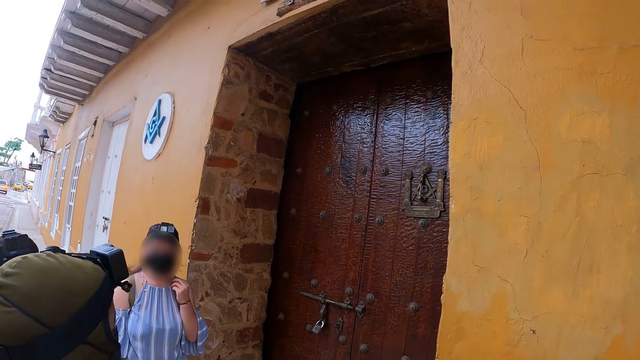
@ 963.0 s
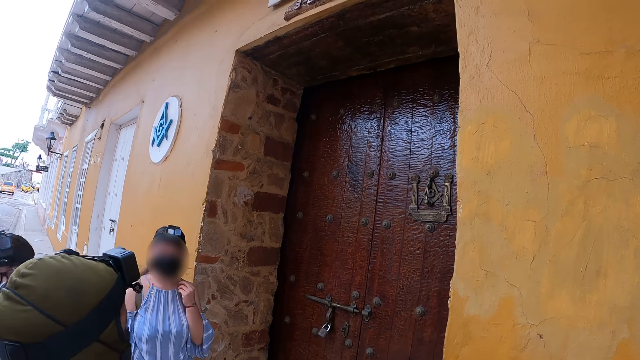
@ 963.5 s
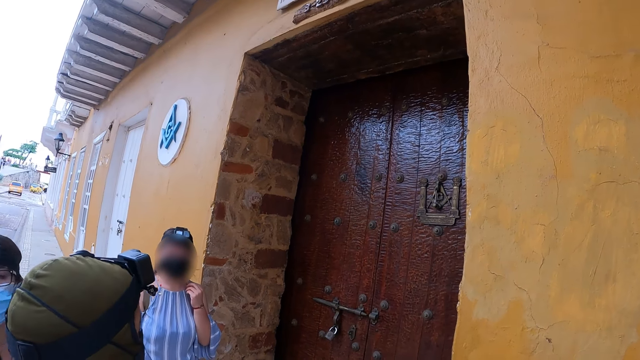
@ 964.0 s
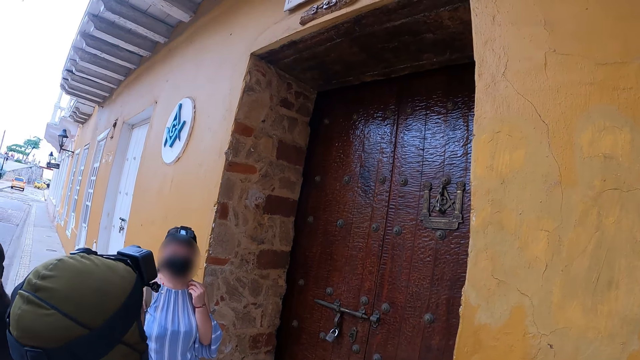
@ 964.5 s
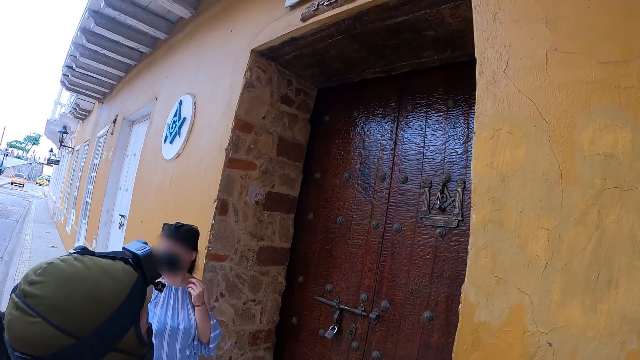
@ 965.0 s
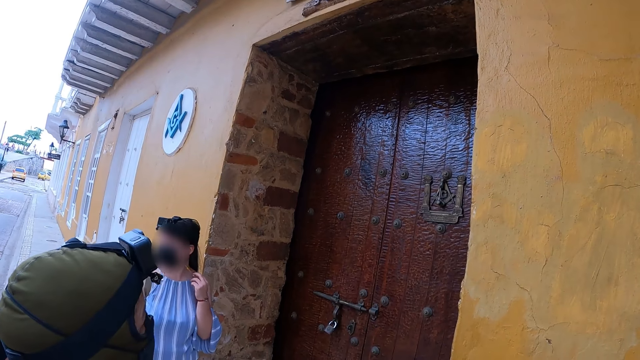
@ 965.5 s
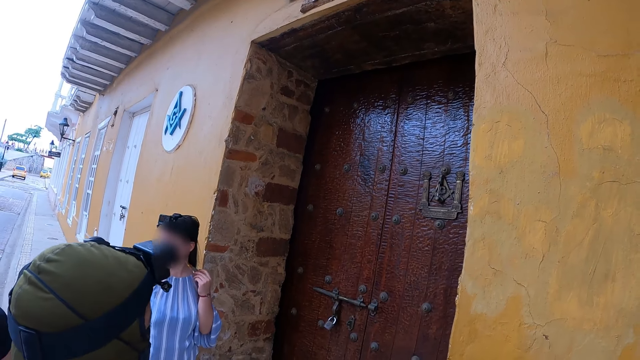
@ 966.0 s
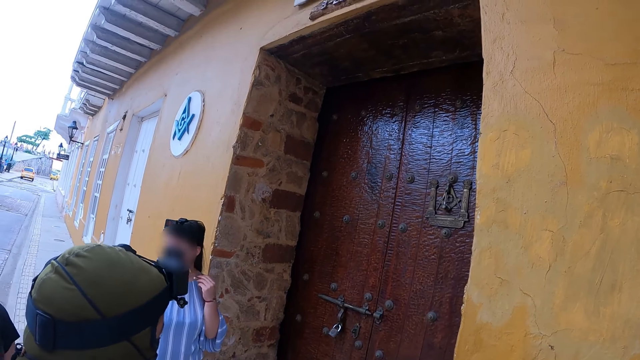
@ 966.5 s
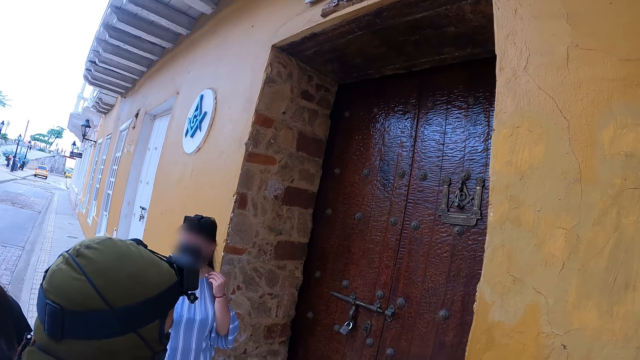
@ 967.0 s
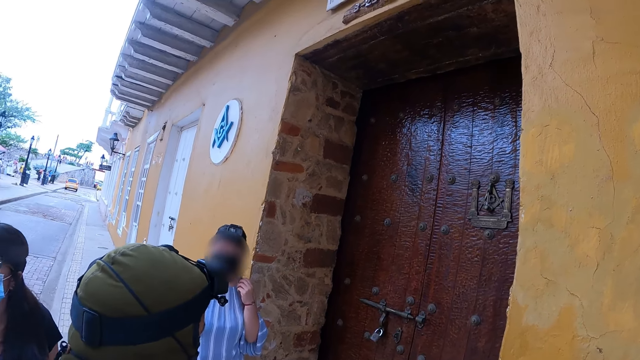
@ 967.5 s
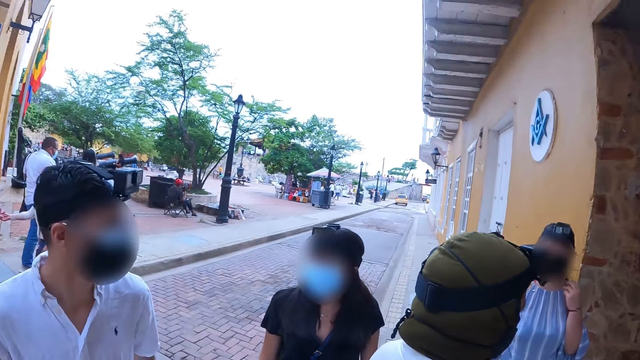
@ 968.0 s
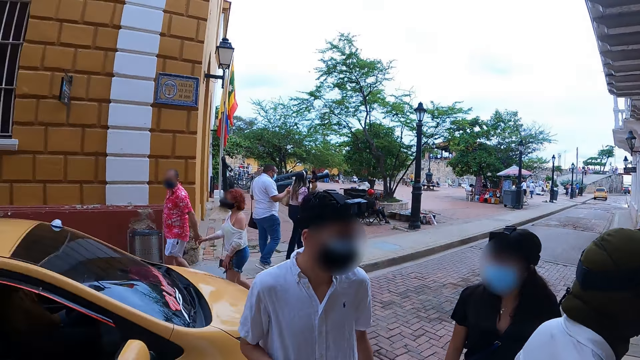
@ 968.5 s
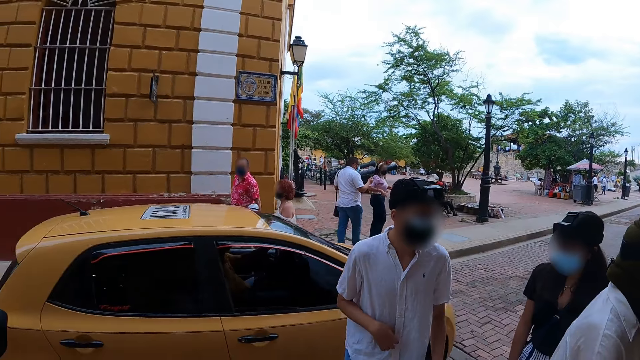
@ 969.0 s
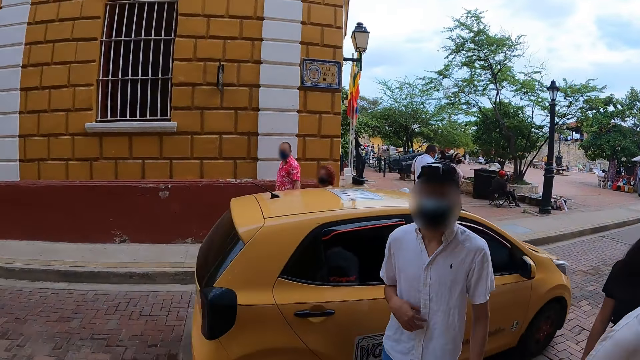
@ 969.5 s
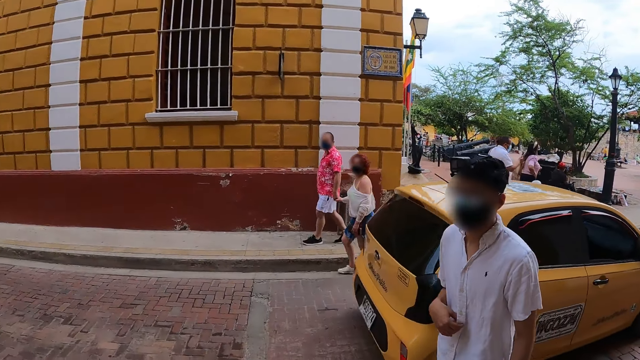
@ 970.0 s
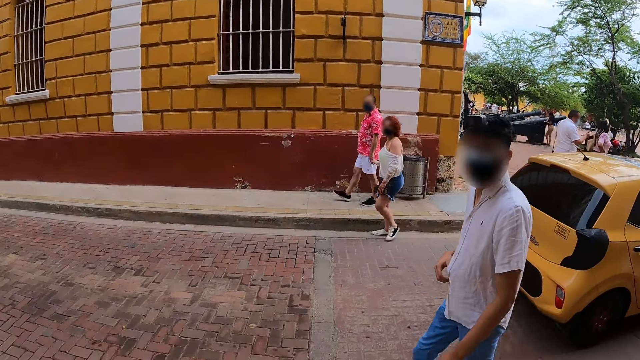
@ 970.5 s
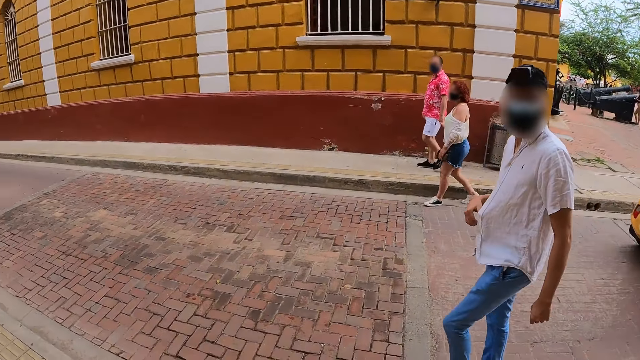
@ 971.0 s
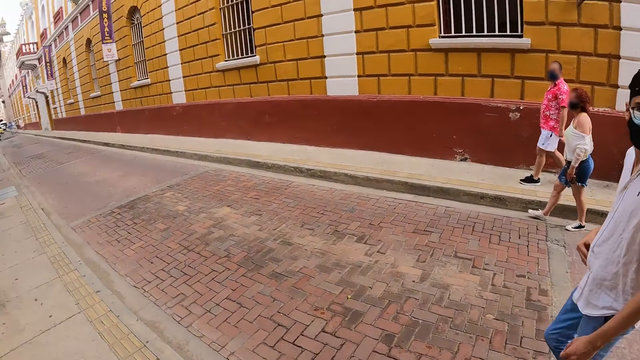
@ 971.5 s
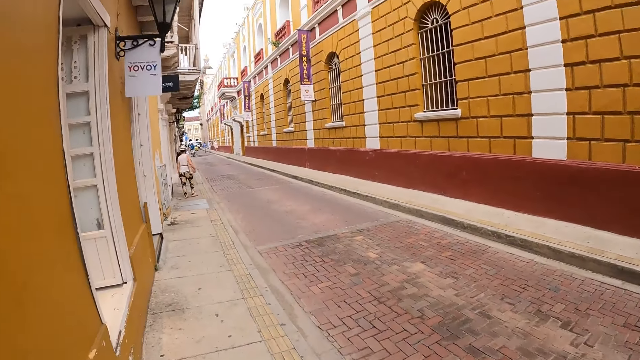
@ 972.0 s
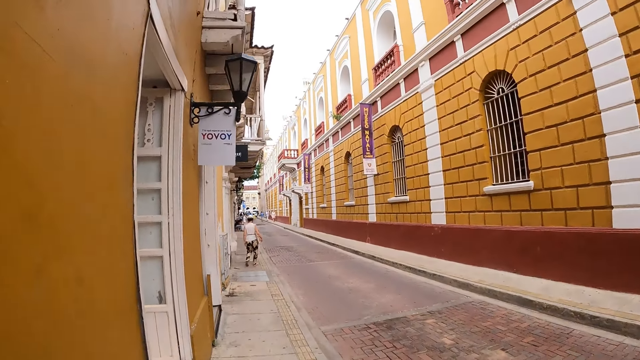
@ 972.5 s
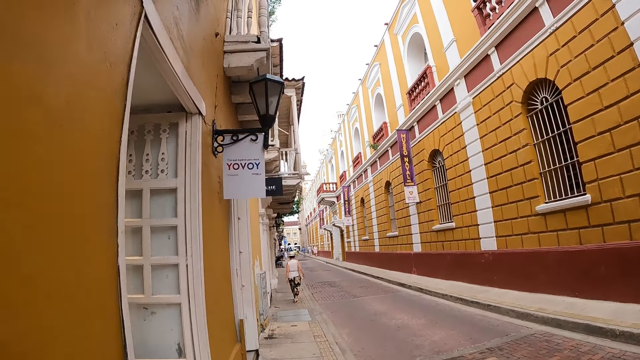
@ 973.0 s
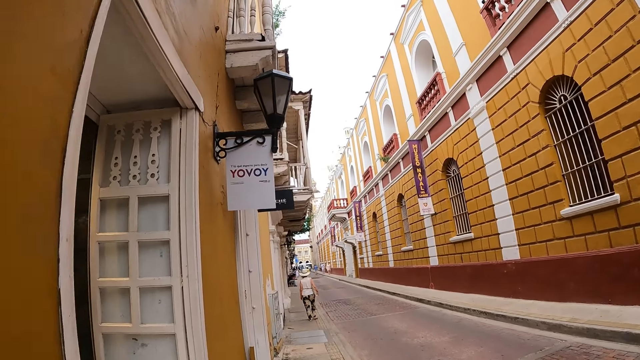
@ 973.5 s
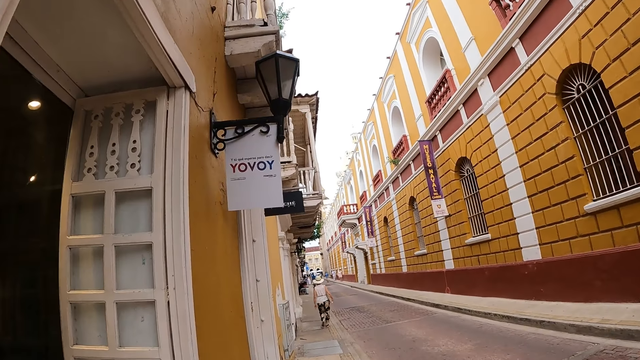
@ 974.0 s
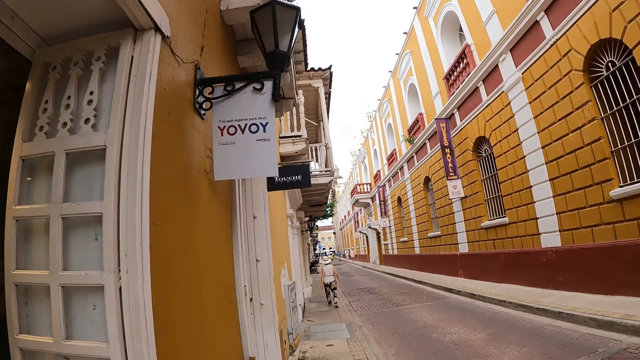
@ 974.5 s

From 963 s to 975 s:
A yellow car drives past the camera wearer.

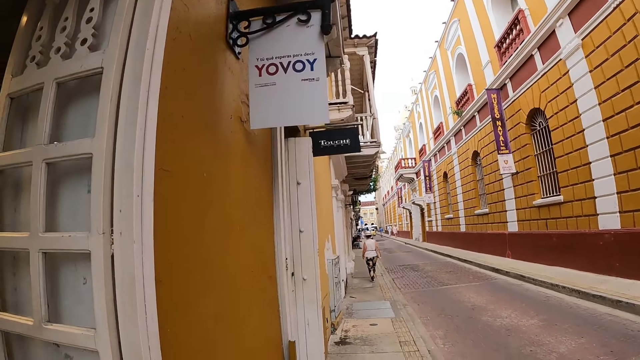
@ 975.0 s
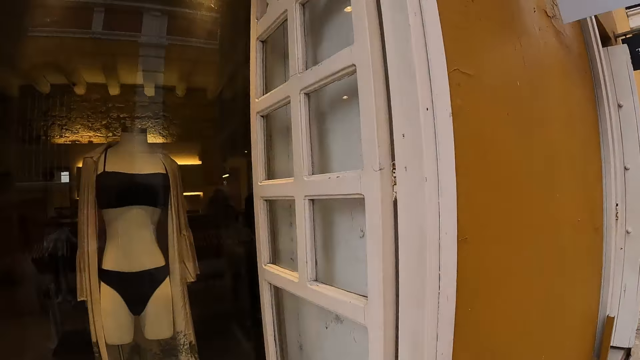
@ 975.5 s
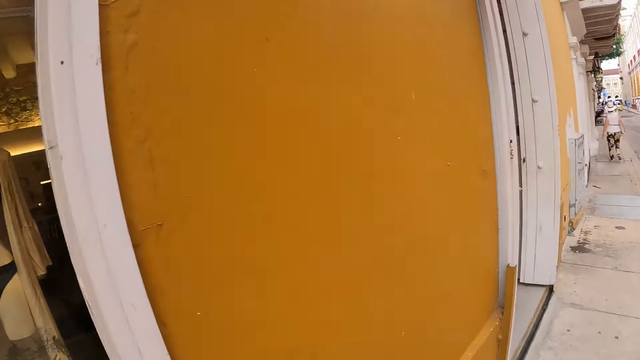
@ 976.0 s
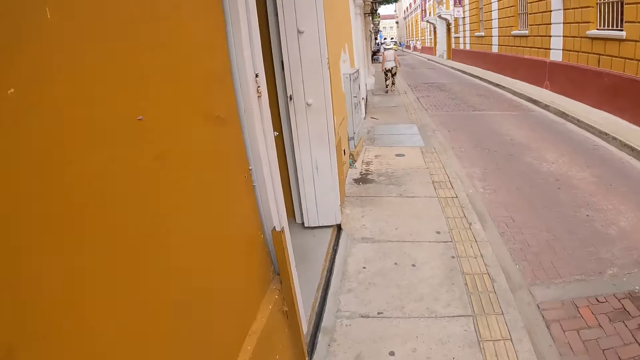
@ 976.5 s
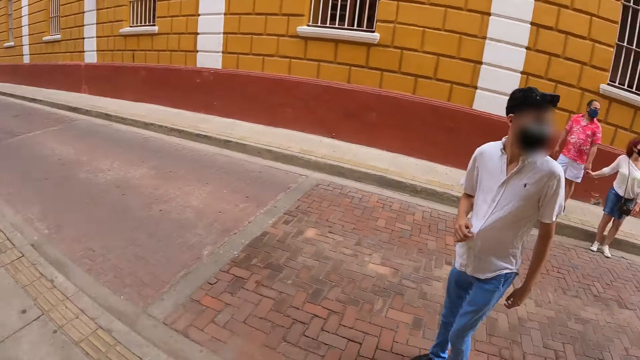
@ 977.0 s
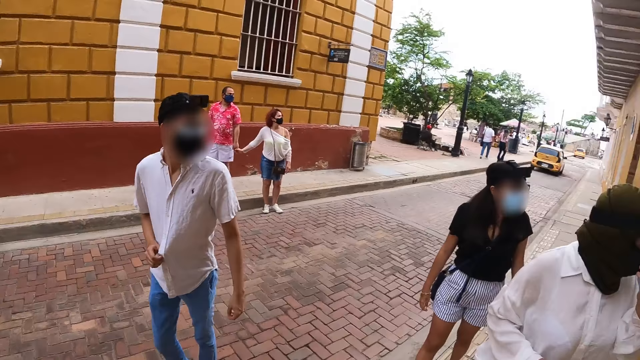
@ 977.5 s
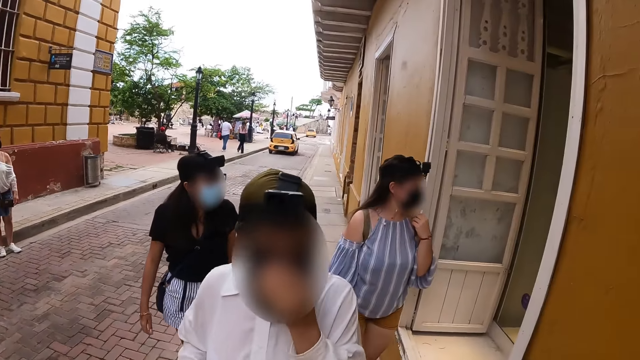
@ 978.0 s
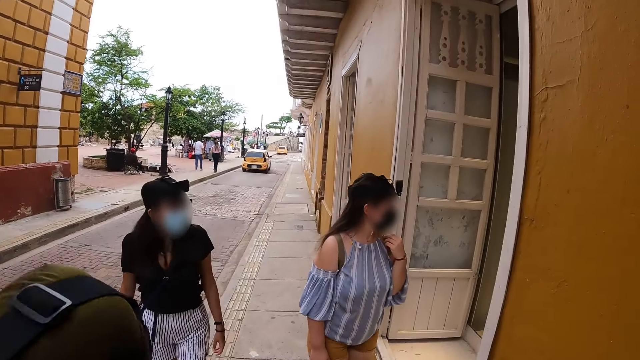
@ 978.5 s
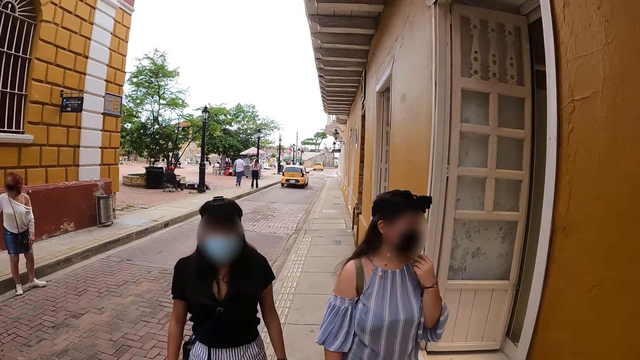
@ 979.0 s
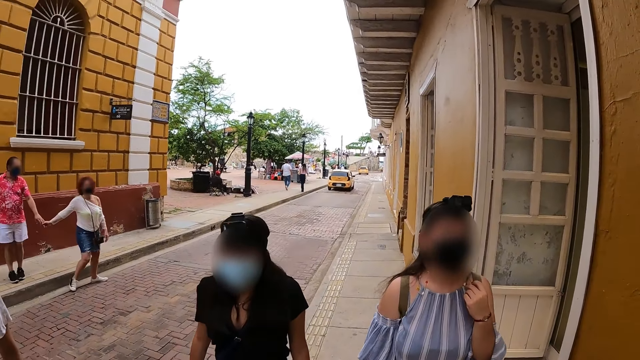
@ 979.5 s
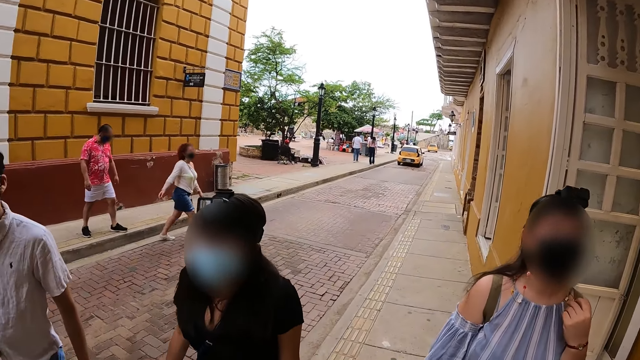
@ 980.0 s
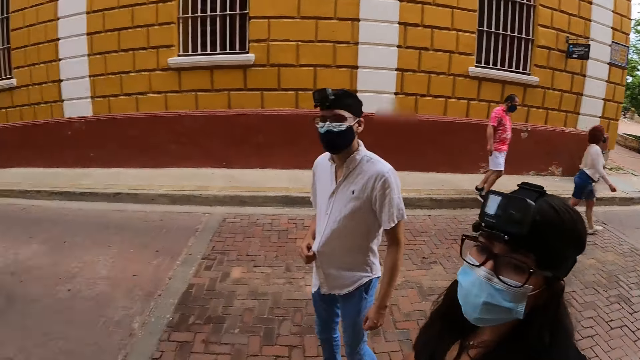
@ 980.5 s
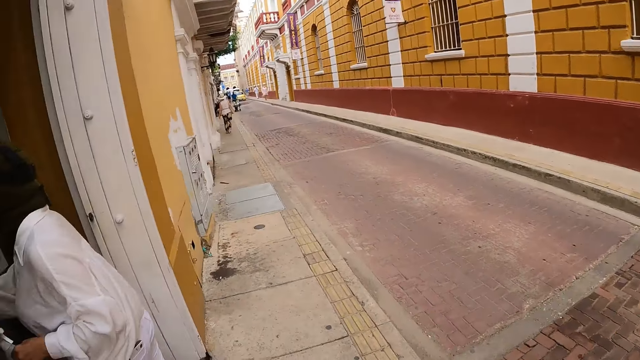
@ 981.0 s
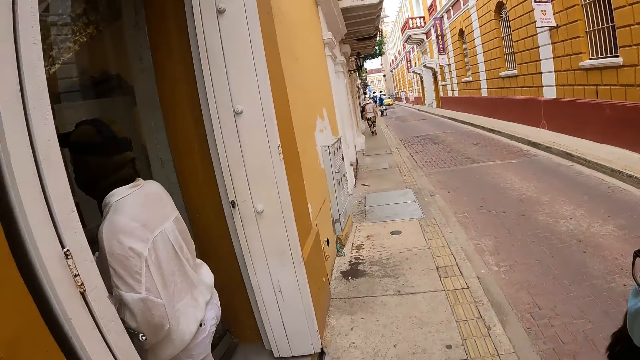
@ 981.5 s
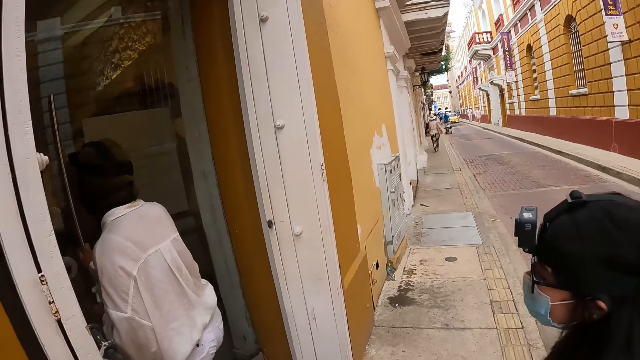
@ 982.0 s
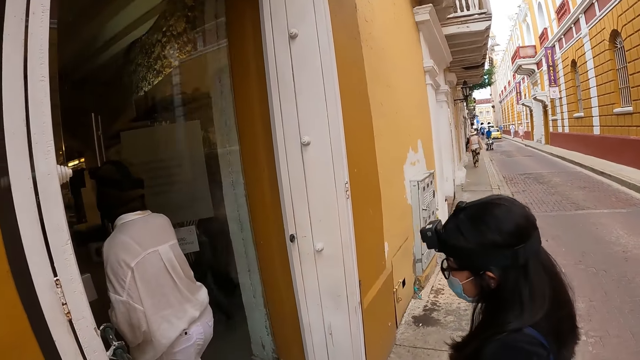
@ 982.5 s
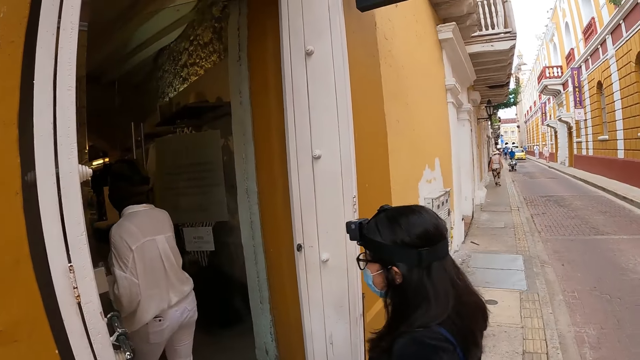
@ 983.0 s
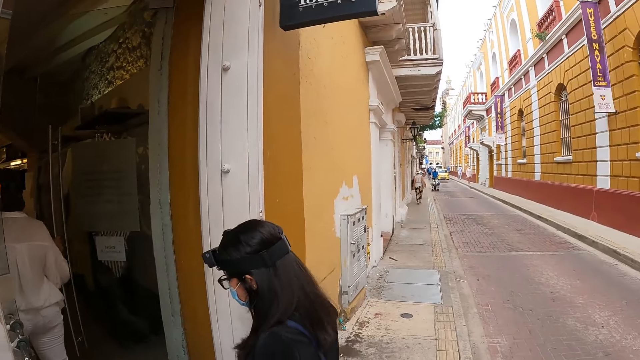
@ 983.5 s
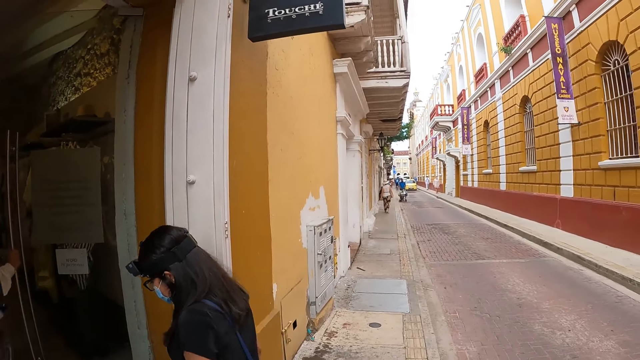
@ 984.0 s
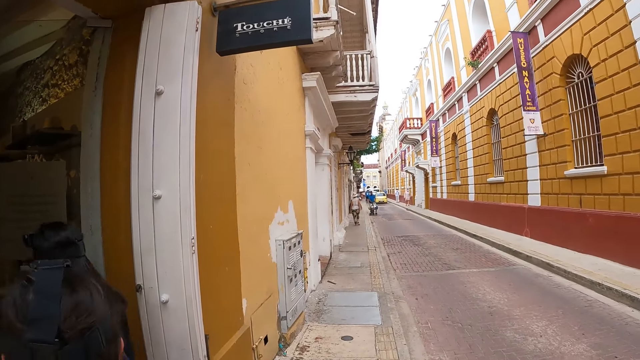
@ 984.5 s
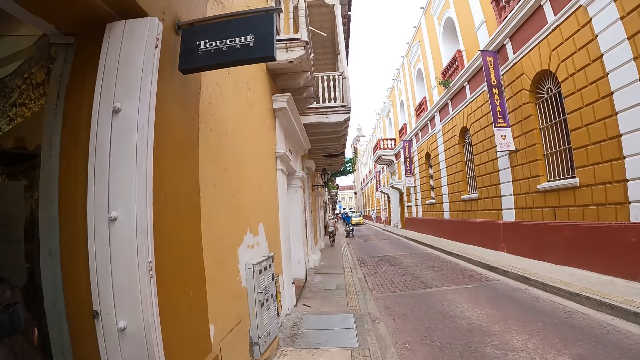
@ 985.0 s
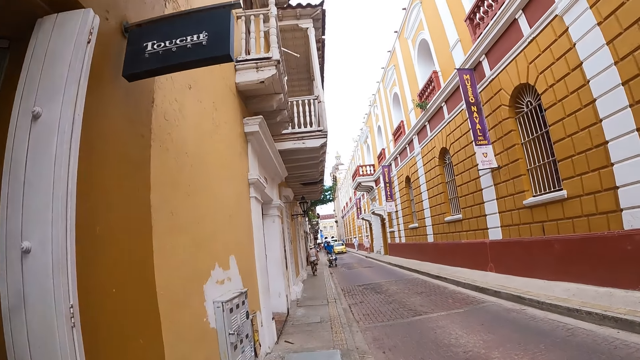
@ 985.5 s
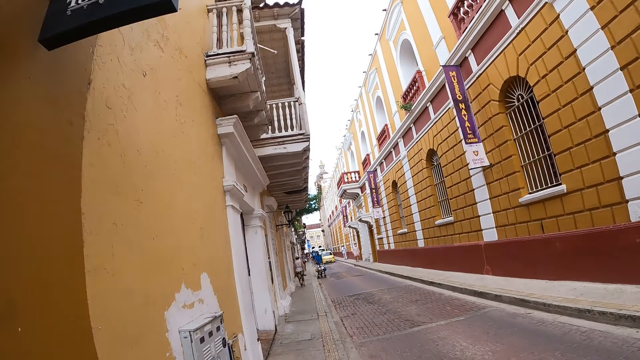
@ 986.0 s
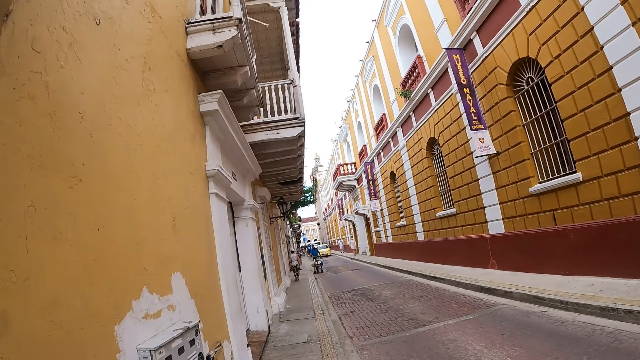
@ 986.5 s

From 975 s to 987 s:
The camera wearer looks around. The woman walks into a store with a group of people.
